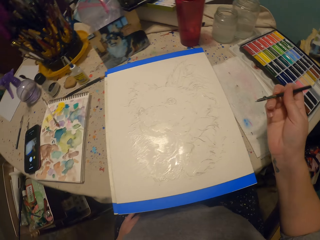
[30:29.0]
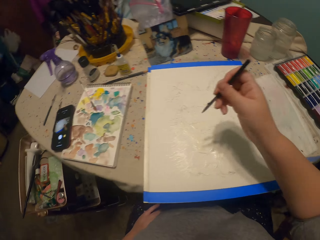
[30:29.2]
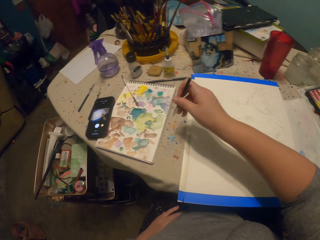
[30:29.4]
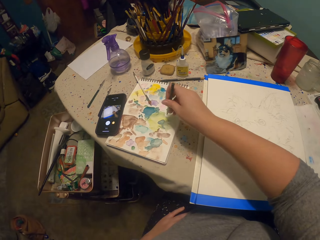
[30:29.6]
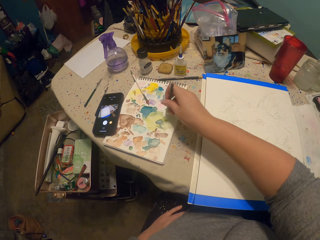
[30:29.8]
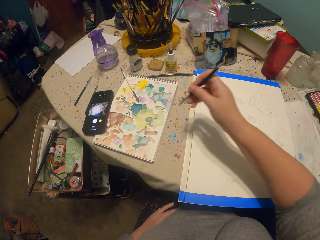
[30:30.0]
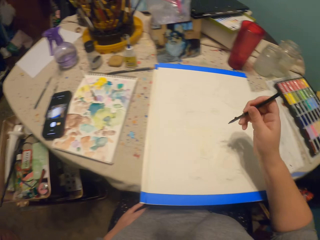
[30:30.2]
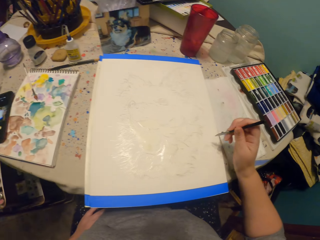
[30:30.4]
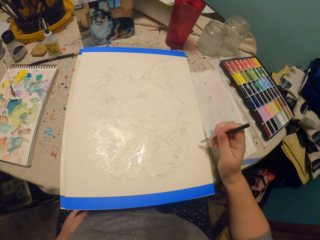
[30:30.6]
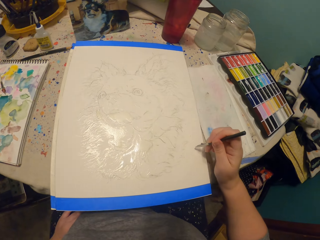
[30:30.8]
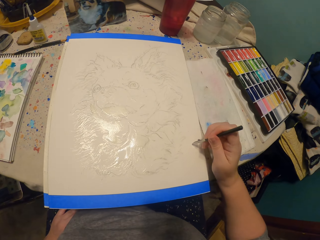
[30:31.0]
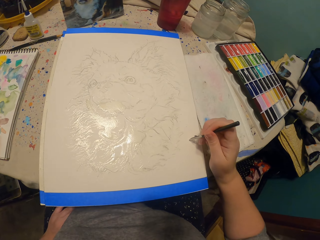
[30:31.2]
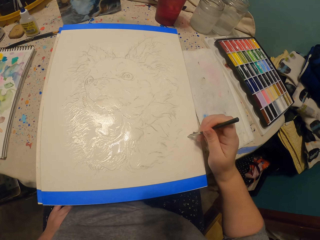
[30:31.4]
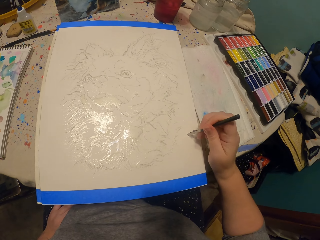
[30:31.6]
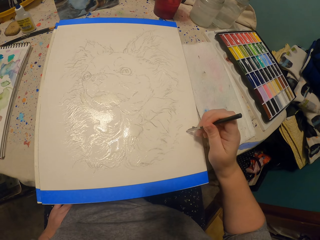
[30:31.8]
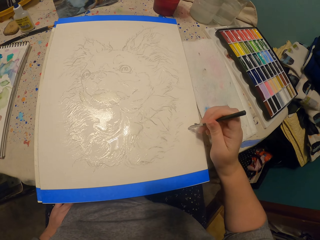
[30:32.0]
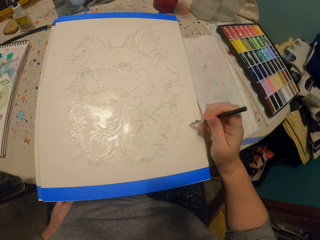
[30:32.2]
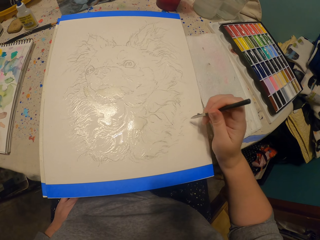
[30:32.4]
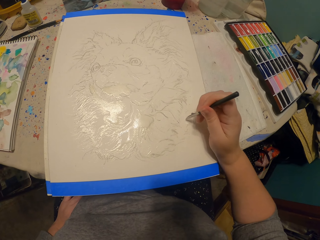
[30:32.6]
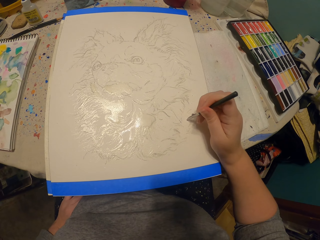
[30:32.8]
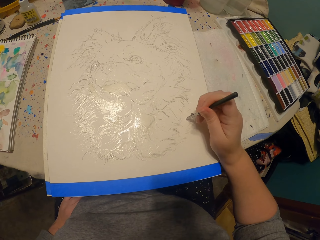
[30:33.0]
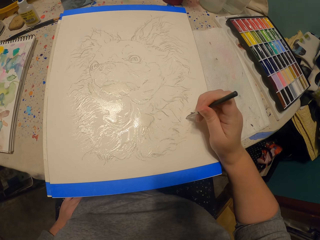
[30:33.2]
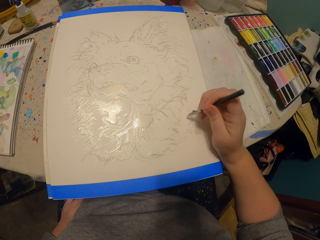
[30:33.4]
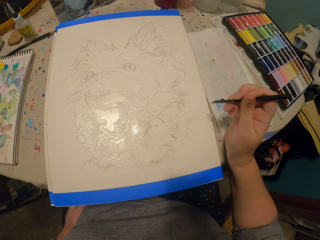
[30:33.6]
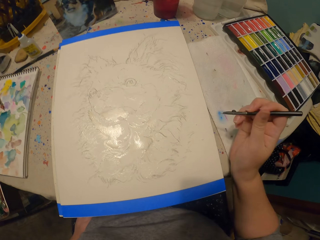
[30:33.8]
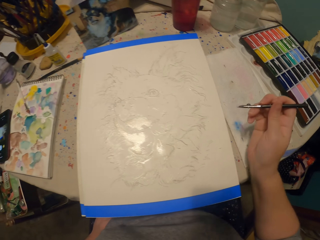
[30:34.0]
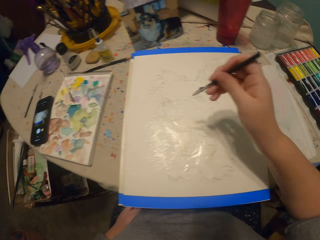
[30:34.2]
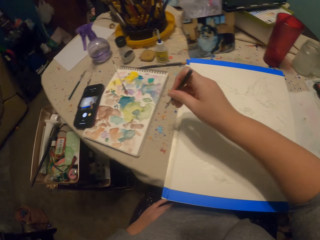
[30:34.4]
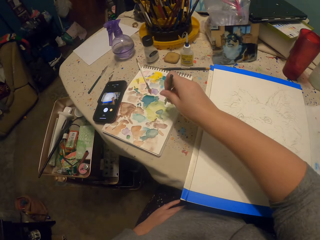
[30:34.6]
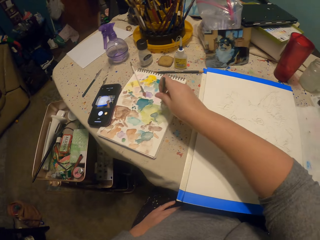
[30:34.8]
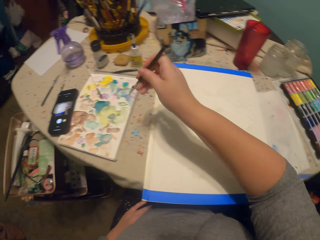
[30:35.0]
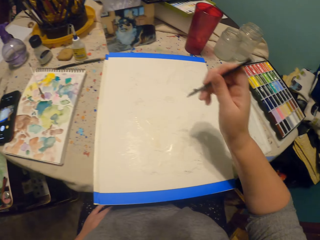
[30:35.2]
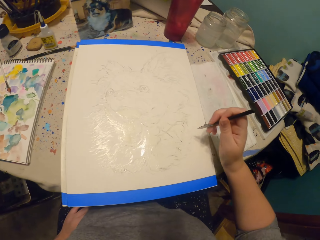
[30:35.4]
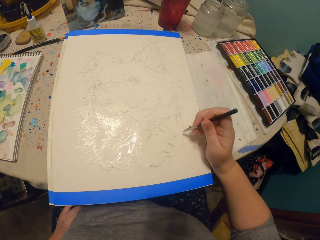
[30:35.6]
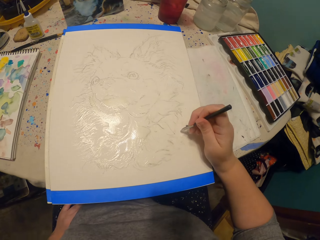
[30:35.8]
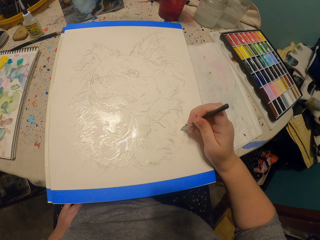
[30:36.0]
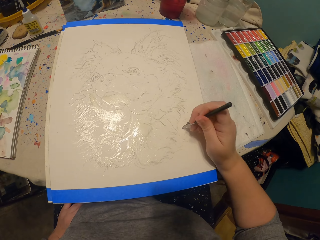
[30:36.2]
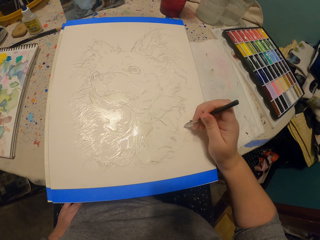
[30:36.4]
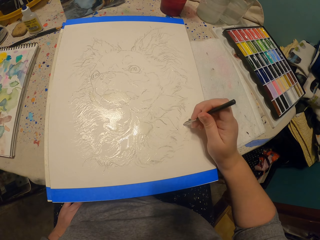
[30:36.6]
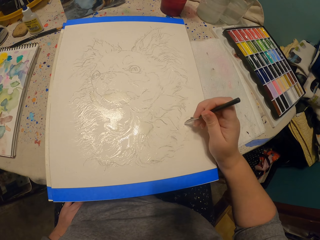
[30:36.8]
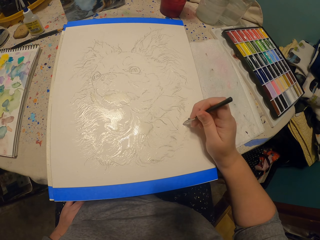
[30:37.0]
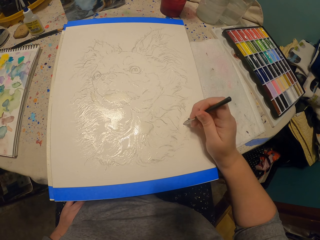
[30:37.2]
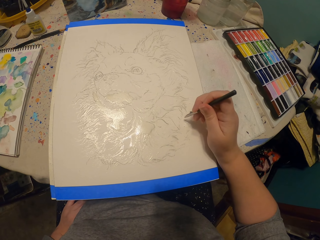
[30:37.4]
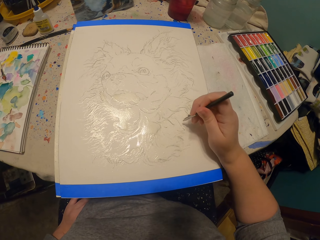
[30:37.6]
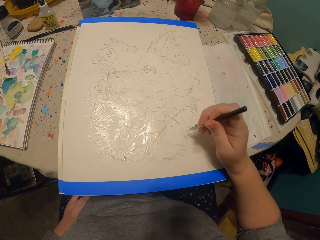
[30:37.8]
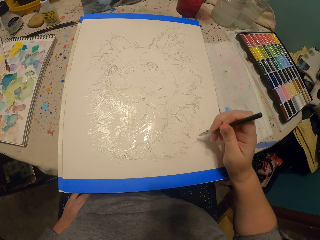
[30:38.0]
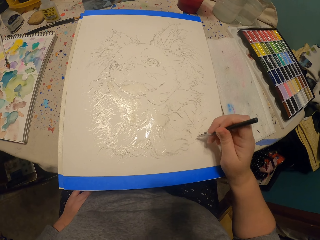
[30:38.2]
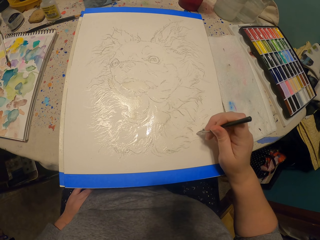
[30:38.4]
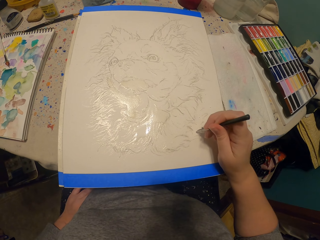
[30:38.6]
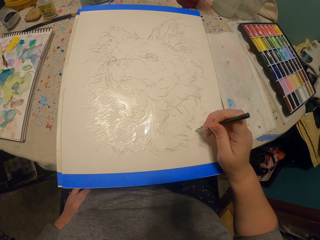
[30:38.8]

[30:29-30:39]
The camera wearer lifts their hand up. They dip the pen in water colors on a piece of paper. They sketch a dog on the piece of paper. They lift their hand up again. They dip the pen in water colors on the piece of paper again. They sketch the dog on the piece of paper again.

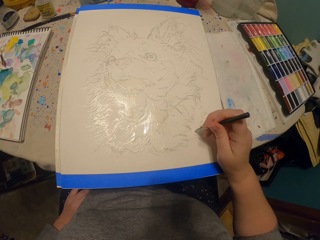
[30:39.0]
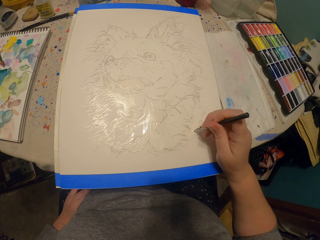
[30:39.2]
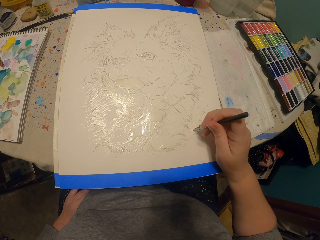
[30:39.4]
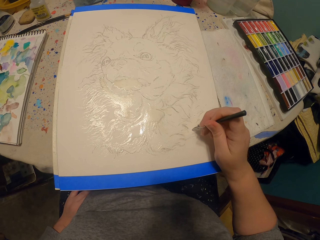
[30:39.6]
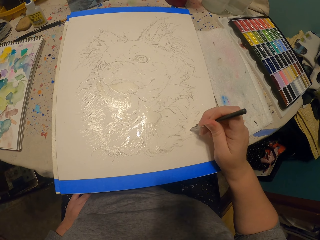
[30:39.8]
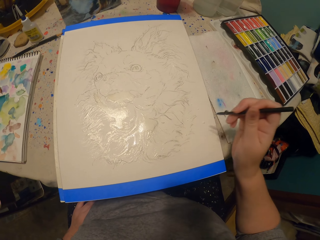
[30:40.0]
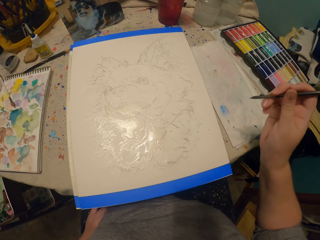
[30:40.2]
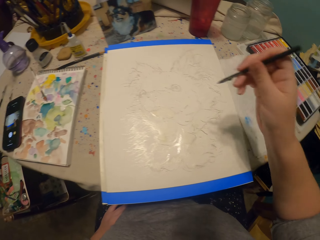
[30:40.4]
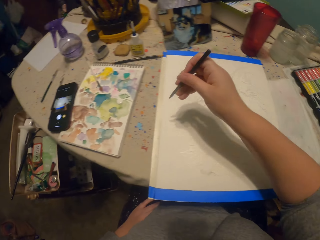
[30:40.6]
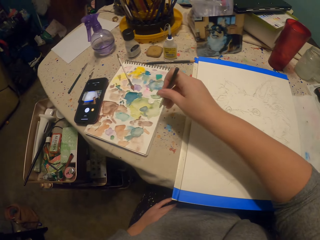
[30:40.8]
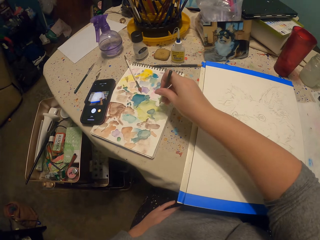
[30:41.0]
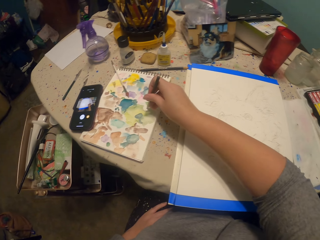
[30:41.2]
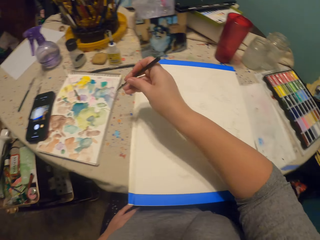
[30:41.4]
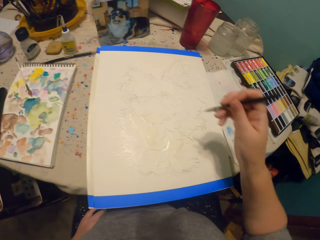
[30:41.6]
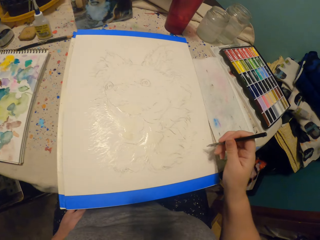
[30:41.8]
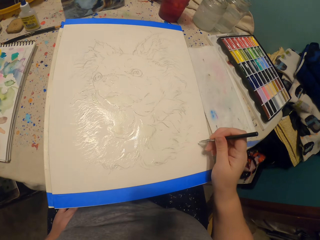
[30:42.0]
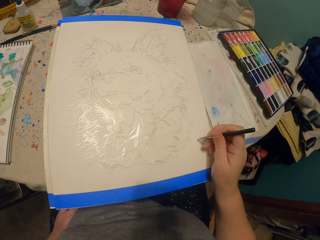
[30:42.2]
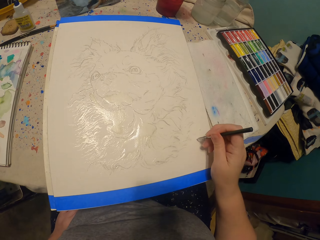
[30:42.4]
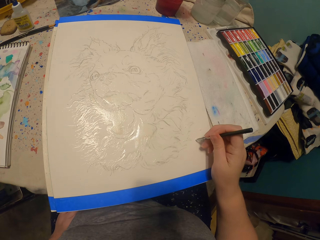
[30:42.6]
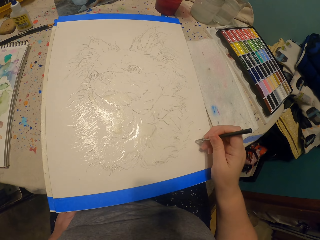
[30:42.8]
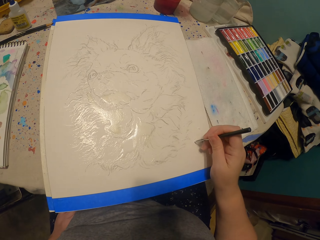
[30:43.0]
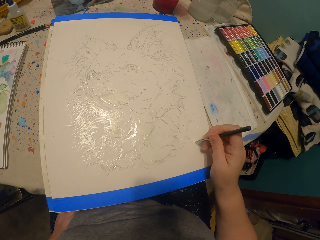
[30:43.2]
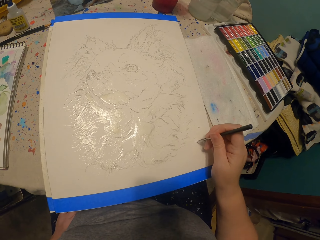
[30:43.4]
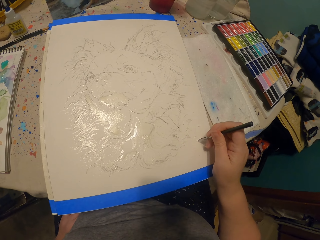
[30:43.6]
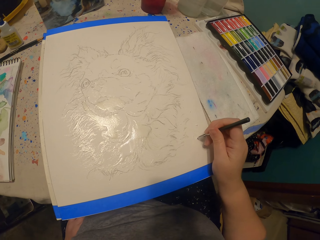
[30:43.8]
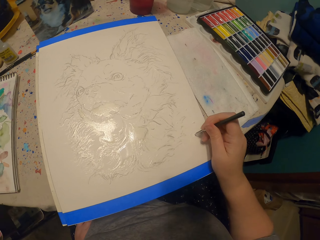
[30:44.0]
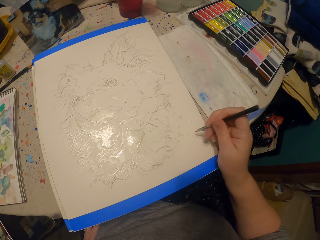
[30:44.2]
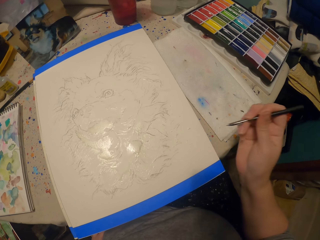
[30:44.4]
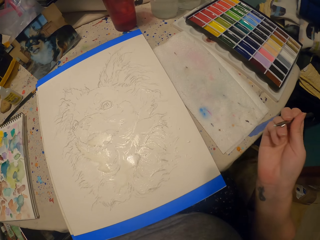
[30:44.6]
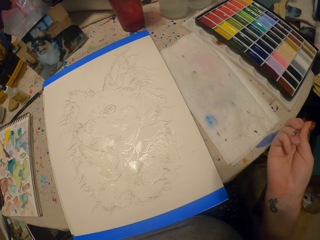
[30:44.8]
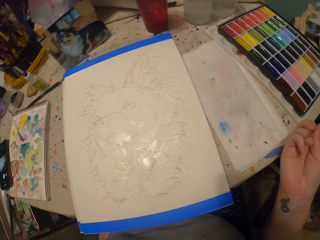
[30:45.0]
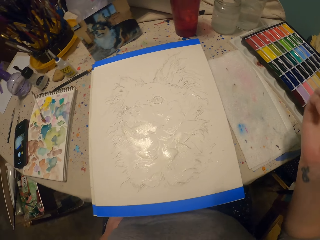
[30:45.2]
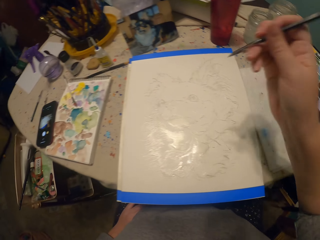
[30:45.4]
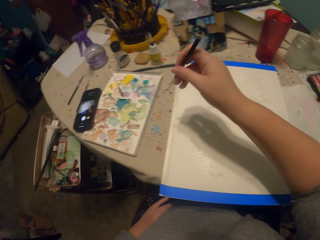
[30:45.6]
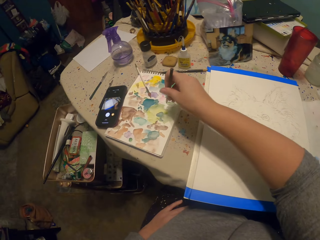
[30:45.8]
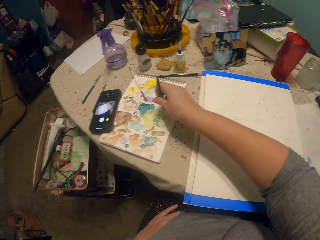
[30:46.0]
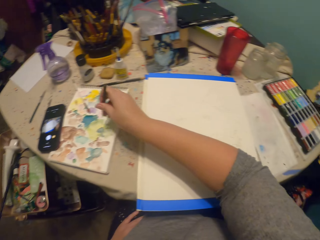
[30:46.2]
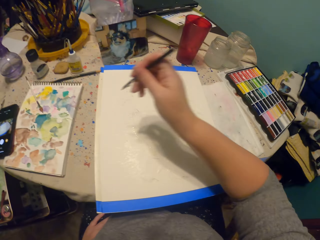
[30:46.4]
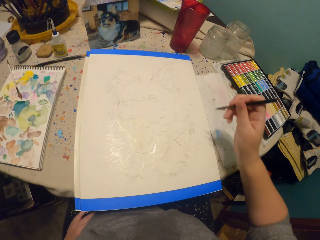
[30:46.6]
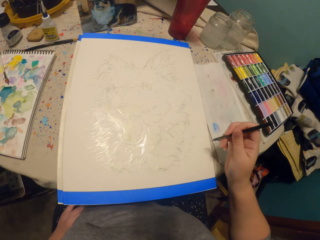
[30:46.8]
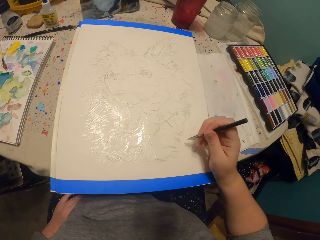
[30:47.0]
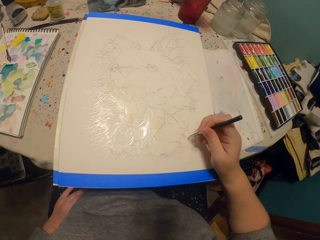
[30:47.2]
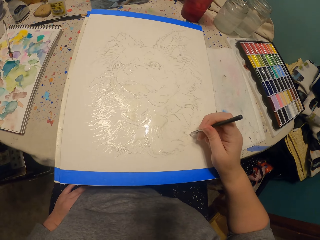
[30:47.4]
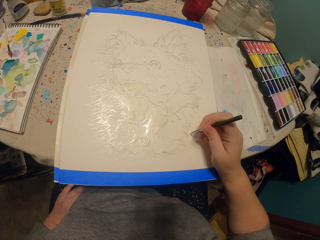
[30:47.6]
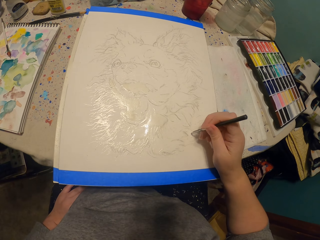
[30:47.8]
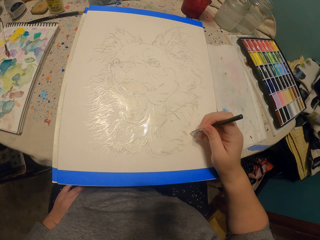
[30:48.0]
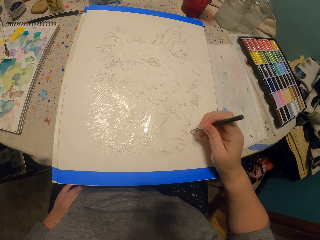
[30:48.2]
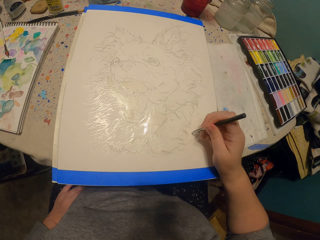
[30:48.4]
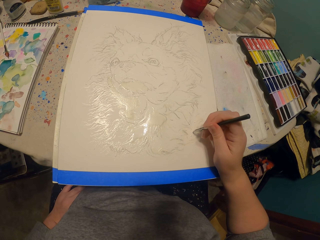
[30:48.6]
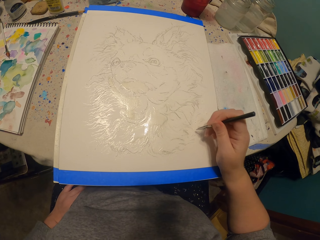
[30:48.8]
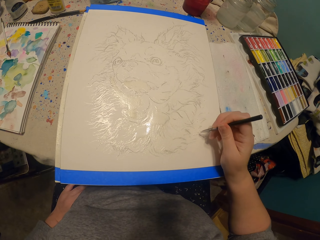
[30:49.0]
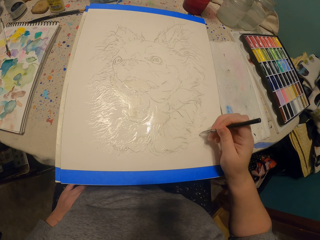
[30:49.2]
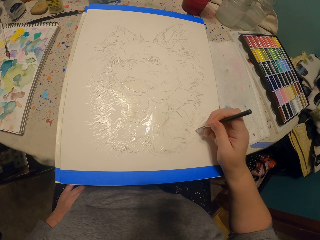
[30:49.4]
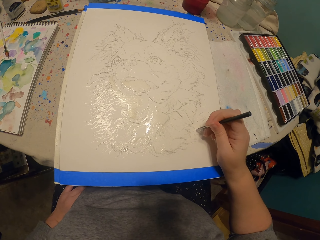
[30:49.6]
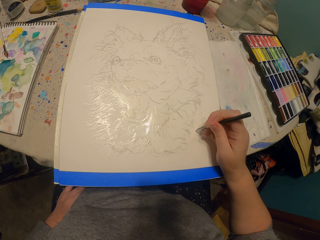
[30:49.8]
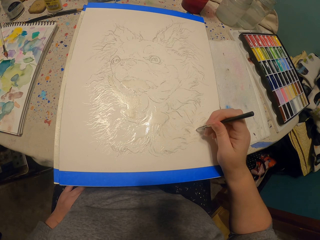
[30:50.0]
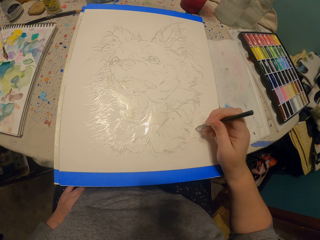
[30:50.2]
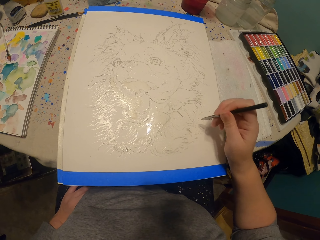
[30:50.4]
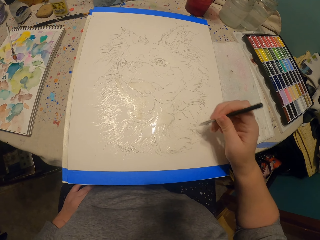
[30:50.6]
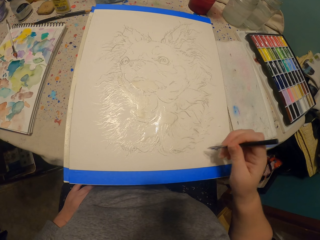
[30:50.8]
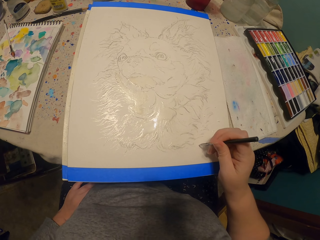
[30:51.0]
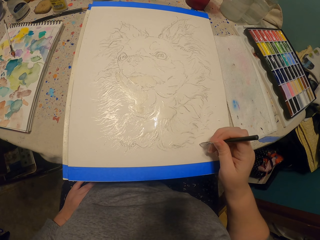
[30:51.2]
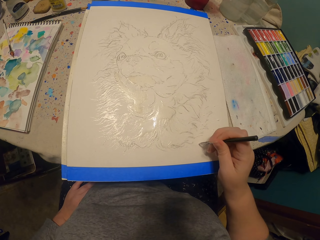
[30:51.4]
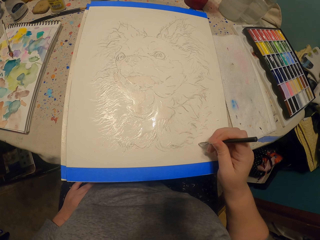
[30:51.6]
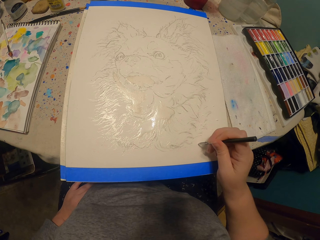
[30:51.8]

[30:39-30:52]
The camera wearer lifts a hand up. They dip the pen in water colors on a piece of paper. They pick the paint up with the brush. They sketch a dog on the piece of paper. They lift the hand up. They dip the pen in the water colors on the piece of paper. They pick the paint up with the brush. They sketch the dog on the piece of paper.
